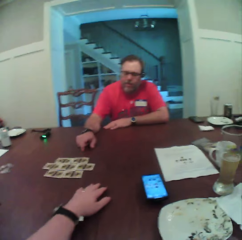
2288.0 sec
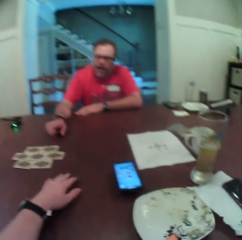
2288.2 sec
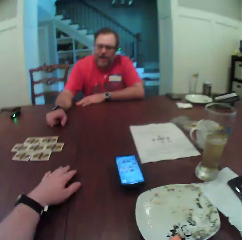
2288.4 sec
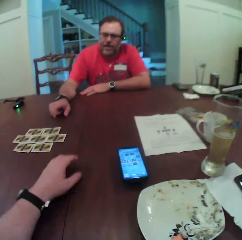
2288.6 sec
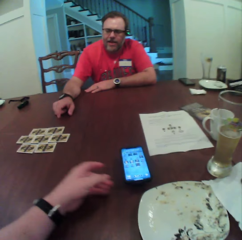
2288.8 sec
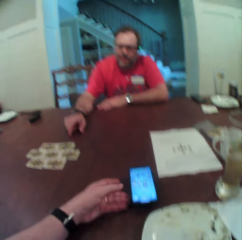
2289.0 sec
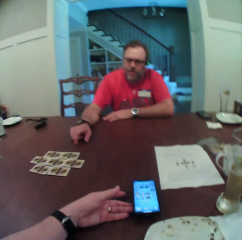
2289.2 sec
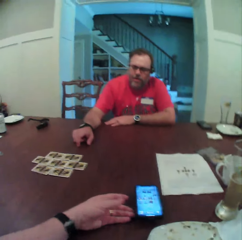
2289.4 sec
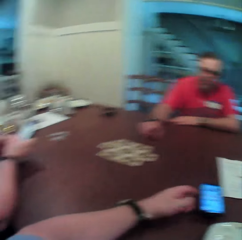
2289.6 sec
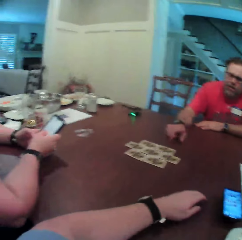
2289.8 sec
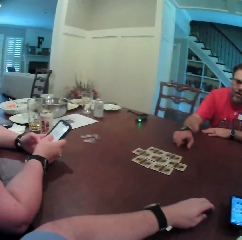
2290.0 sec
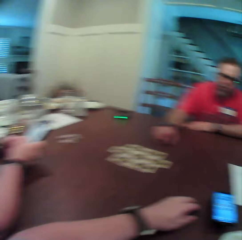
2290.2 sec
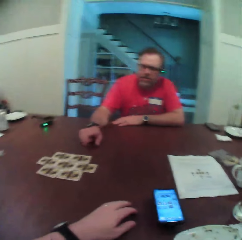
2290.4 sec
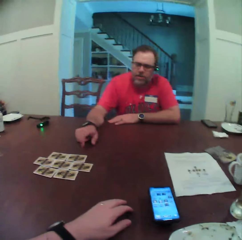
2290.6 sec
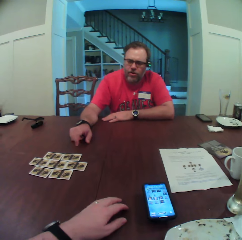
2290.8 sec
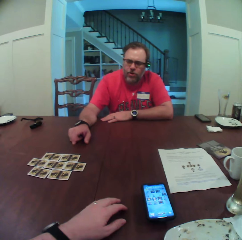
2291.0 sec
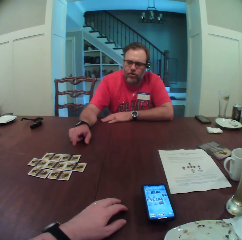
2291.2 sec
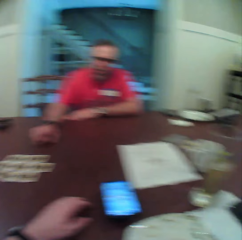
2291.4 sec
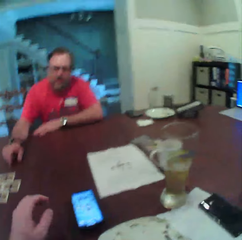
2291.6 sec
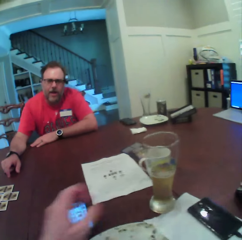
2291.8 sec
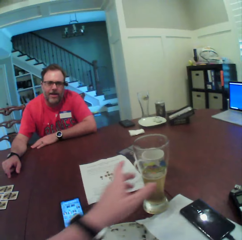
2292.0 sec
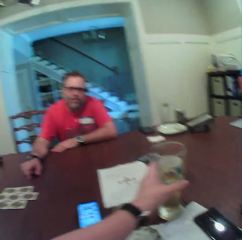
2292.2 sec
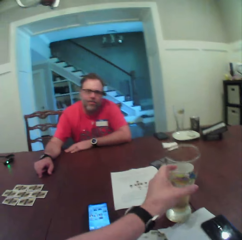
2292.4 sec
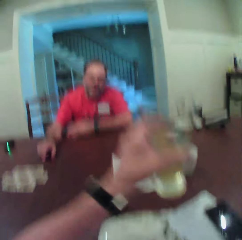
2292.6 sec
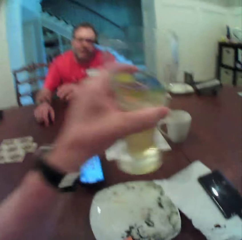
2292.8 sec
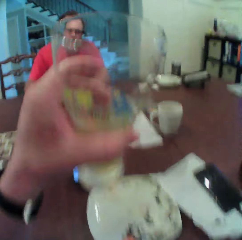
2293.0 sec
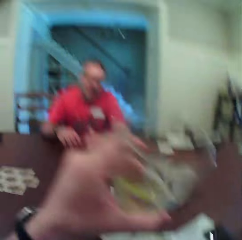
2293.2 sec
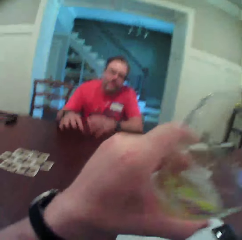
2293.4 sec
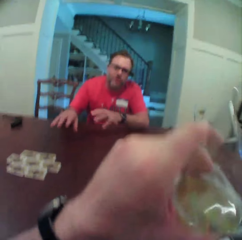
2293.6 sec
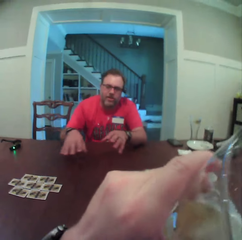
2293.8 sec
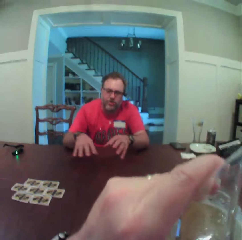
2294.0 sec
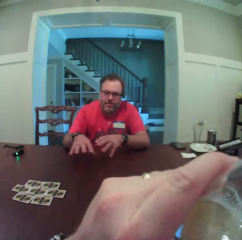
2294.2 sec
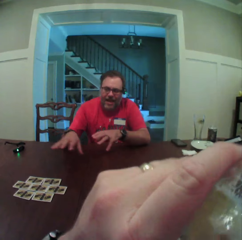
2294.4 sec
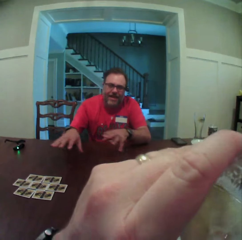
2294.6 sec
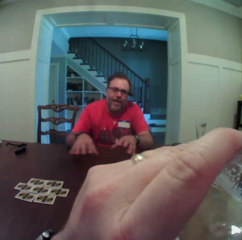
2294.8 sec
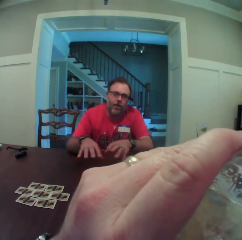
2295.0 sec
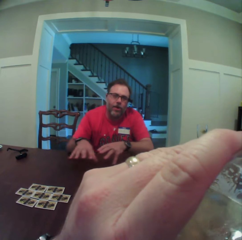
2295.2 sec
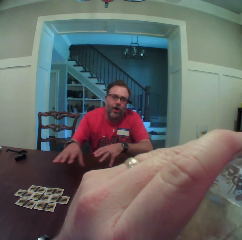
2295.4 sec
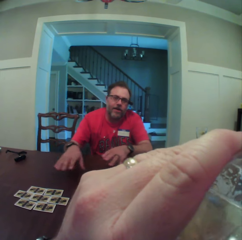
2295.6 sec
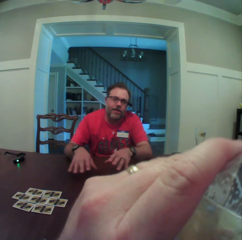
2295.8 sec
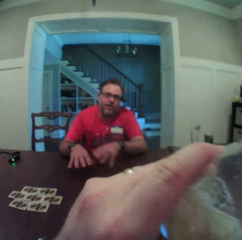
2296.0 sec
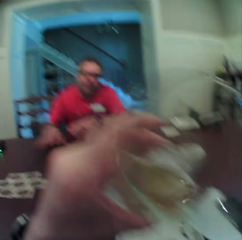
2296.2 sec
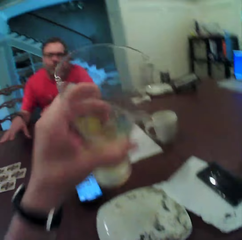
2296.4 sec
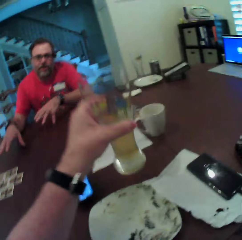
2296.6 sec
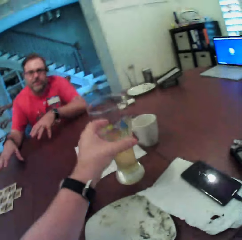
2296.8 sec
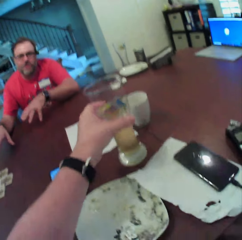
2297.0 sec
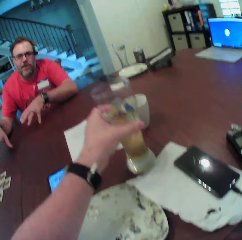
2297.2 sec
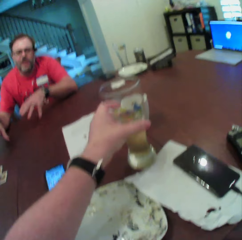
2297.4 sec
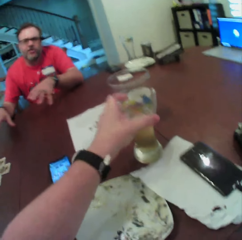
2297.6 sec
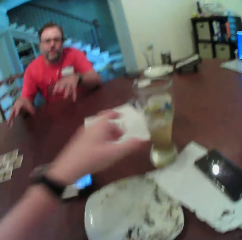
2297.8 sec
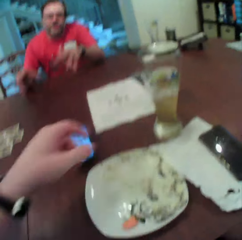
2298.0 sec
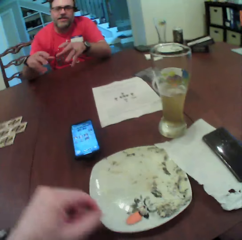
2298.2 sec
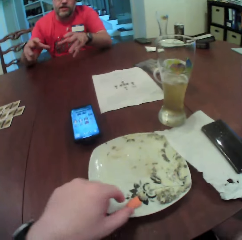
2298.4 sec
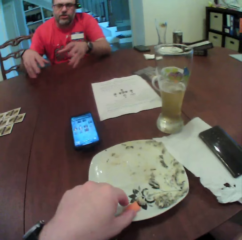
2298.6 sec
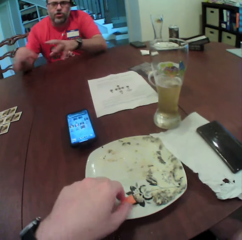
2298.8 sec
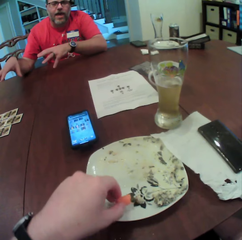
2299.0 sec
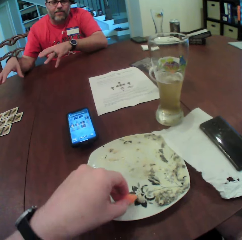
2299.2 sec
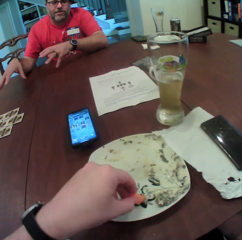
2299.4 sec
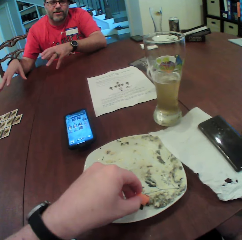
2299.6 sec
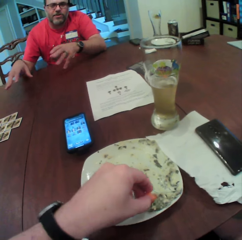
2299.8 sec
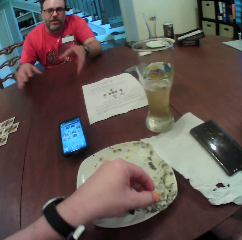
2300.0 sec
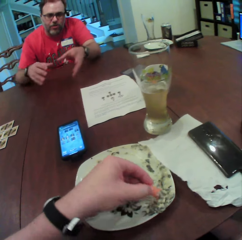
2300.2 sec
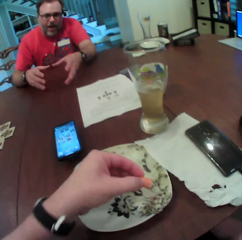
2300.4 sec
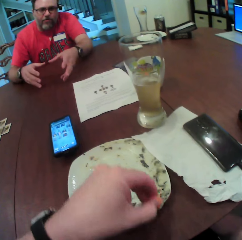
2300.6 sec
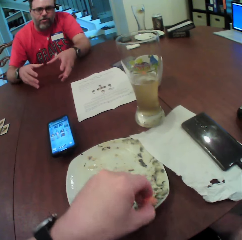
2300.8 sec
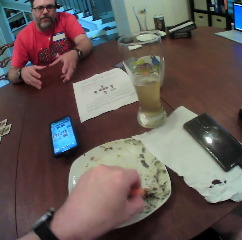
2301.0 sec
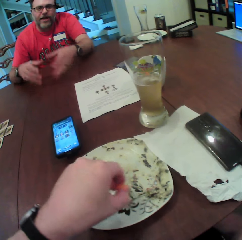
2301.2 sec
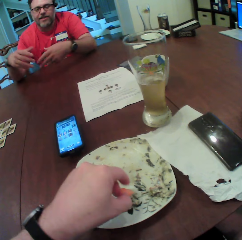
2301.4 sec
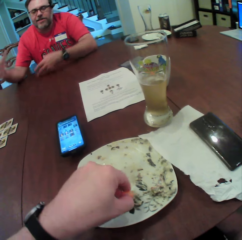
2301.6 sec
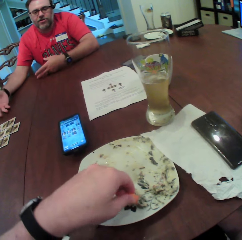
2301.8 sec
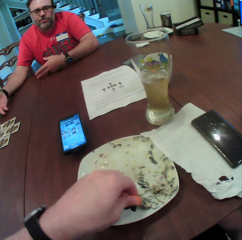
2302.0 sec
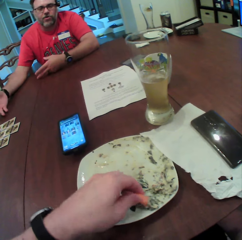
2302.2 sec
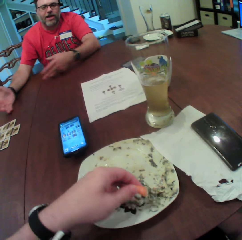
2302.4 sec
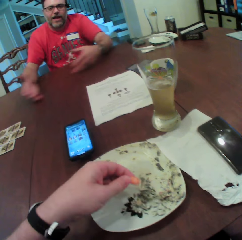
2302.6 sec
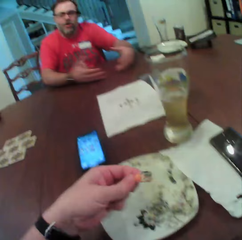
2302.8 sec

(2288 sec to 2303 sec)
A woman operates a phone with her hands. The camera wearer picks up a glass on the table. He carries a cup from the table with his left hand. He takes the drink. A man speaks to the camera wearer and the woman at the table. The camera wearer drinks the drink from the cup in his left hand. A person interacts with the camera wearer. The camera wearer drops the cup in his left hand on the table. He eats a carrot from a plate with his left hand. The man speaks to the camera wearer and the woman at the table. The camera wearer scoops food in the plate.

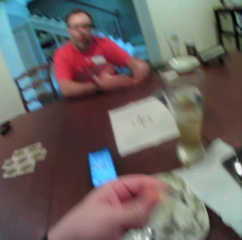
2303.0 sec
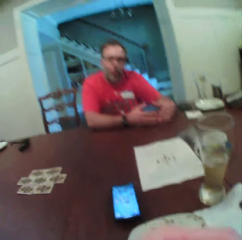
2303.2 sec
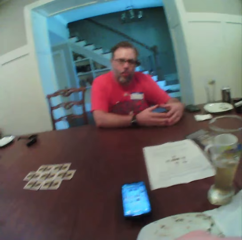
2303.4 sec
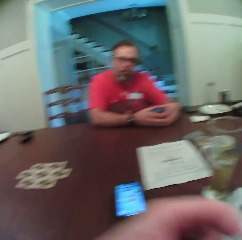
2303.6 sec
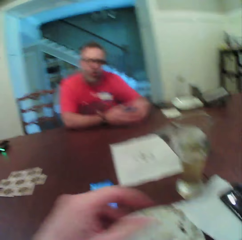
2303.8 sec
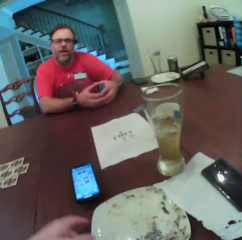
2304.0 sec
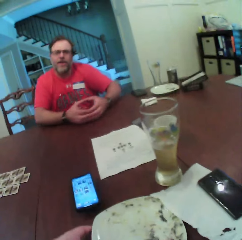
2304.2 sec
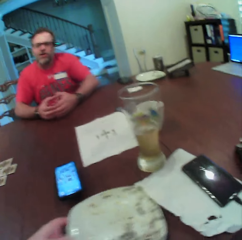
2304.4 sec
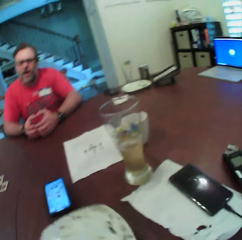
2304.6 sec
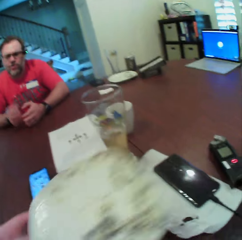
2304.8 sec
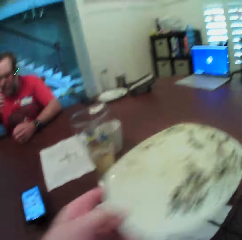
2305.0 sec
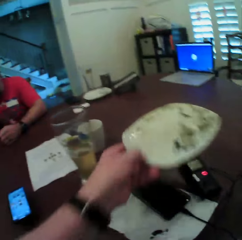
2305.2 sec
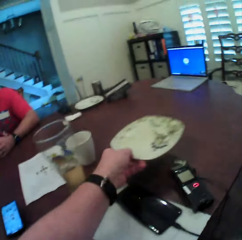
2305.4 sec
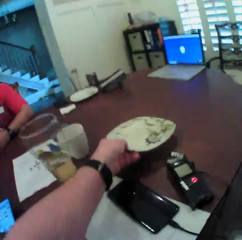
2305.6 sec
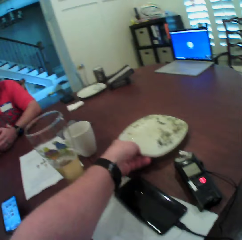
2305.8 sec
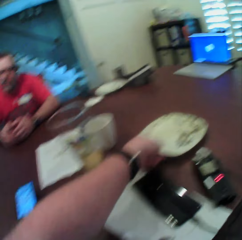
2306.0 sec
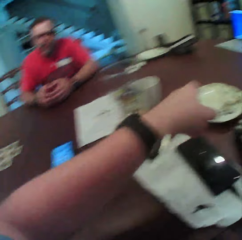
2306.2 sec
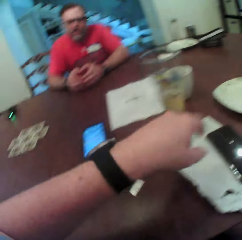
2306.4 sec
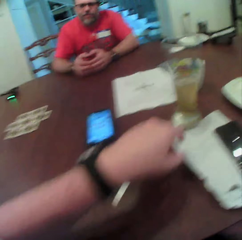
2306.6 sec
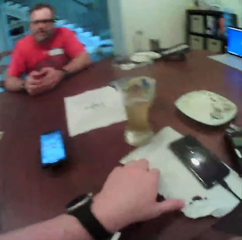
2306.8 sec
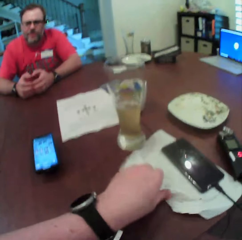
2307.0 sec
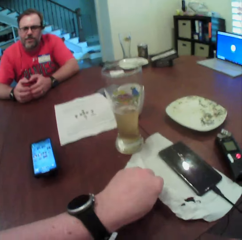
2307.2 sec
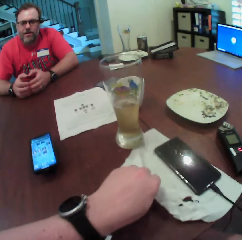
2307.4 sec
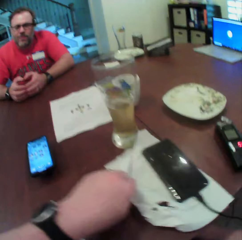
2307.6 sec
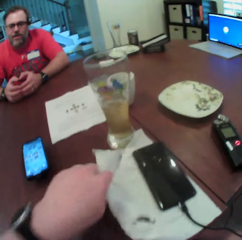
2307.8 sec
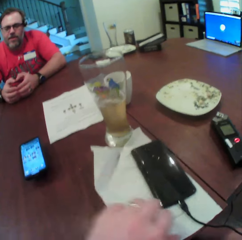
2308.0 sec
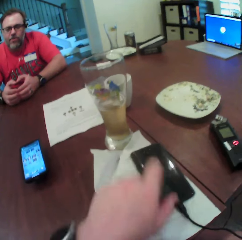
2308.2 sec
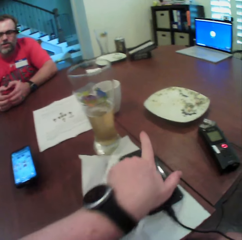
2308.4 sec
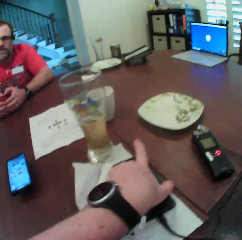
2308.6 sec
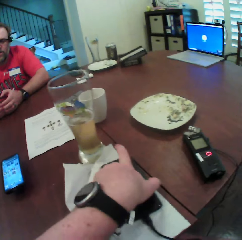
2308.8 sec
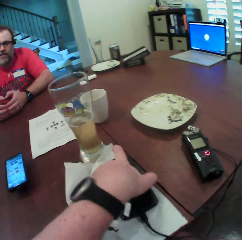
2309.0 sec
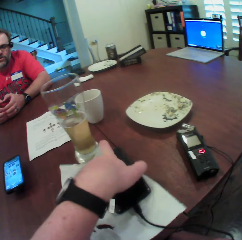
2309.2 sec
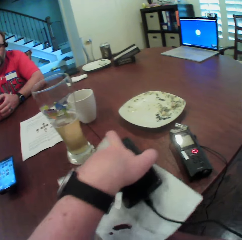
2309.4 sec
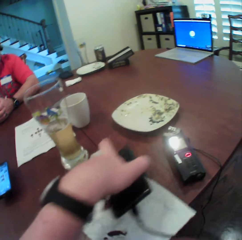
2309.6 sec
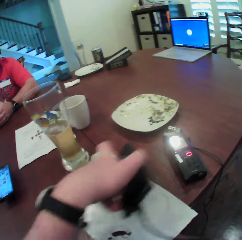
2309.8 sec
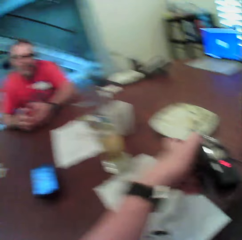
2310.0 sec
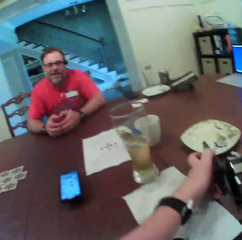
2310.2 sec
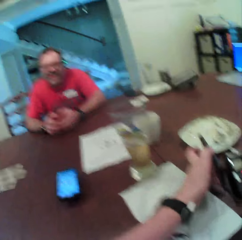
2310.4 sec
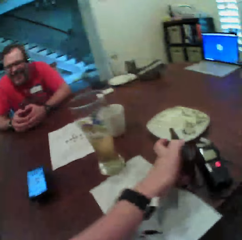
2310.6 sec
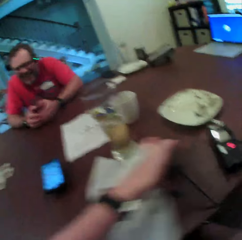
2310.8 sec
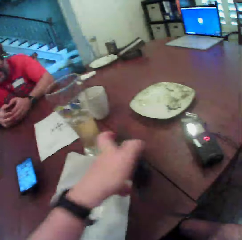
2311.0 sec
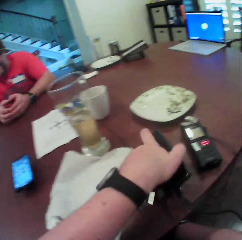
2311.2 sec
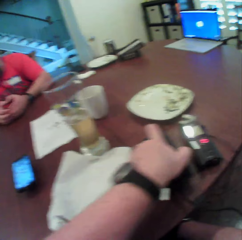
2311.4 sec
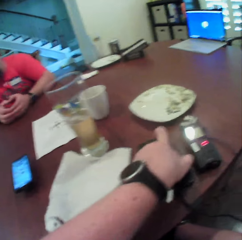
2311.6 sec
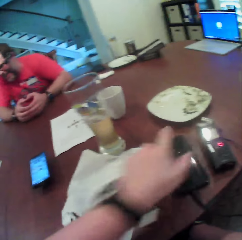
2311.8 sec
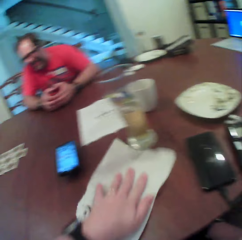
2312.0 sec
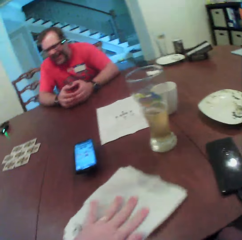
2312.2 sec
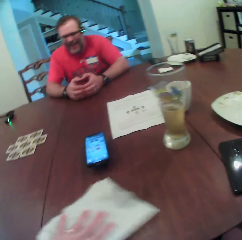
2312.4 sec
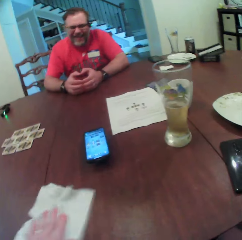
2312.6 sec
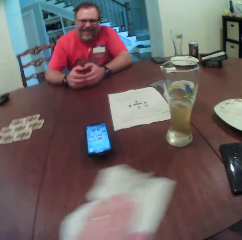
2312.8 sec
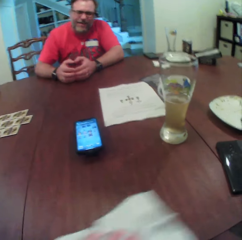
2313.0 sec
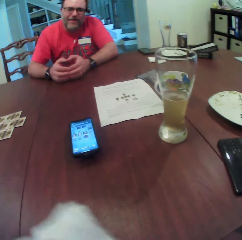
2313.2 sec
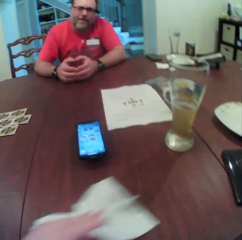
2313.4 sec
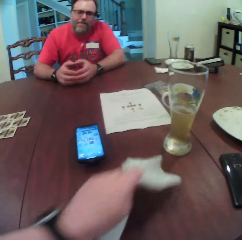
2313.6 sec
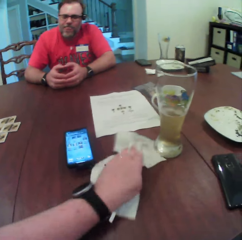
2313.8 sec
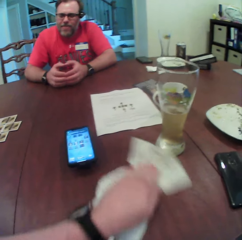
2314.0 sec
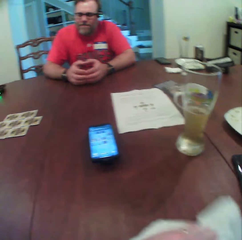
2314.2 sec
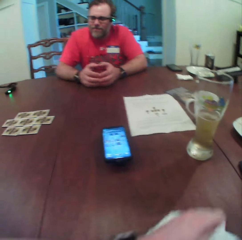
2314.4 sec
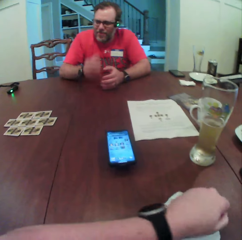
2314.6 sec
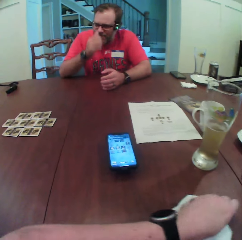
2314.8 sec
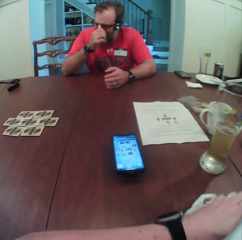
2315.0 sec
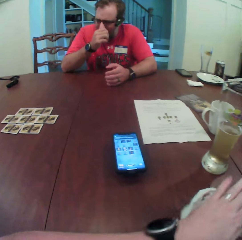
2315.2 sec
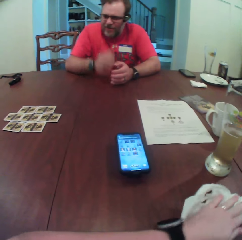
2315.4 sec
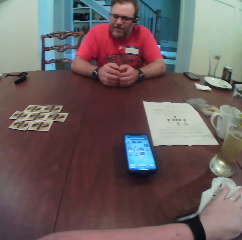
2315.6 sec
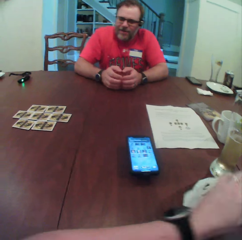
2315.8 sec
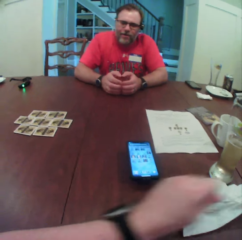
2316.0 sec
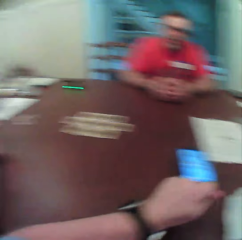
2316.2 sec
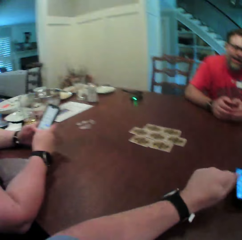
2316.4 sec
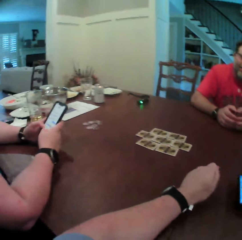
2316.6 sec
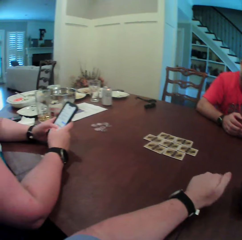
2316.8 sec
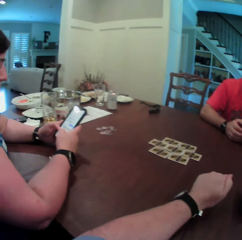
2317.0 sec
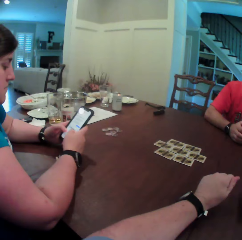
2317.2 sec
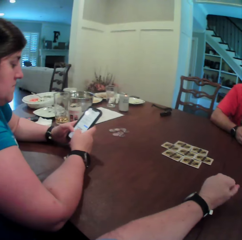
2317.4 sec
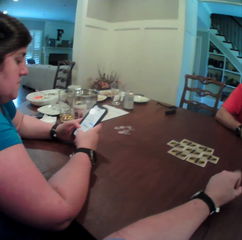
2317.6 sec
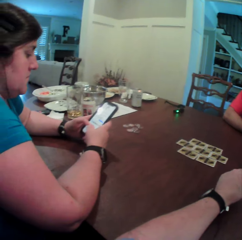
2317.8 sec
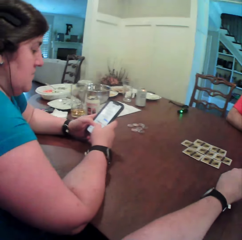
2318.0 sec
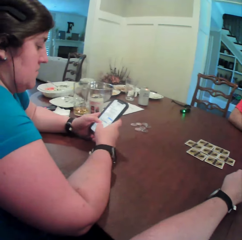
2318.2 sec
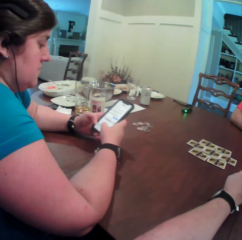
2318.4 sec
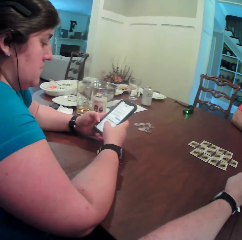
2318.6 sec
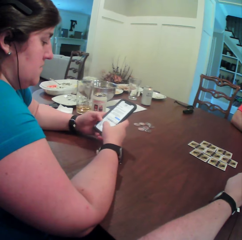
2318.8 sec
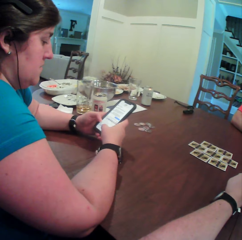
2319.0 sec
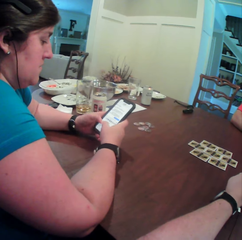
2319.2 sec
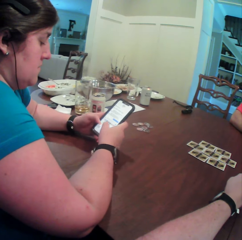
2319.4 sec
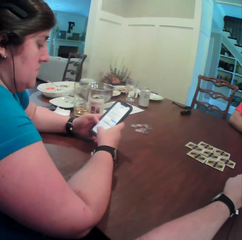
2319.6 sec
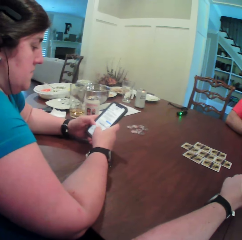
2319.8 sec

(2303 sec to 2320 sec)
The camera wearer eats food. He moves the plate to a side of the table with his left hand. He drops the plate on the table. He holds a serviette on the table and pulls the serviette on the table. He moves a phone to the side of the table with his left hand. He picks up the phone. He drops the phone on the table. He cleans the table with a tissue paper in his left hand. He drops a piece of serviette on the table. He rubs his left fingers.
